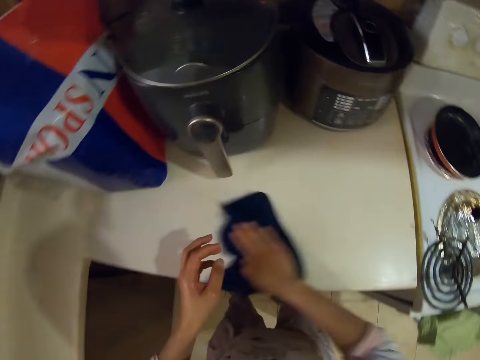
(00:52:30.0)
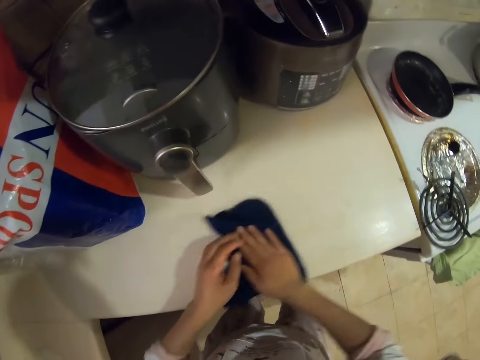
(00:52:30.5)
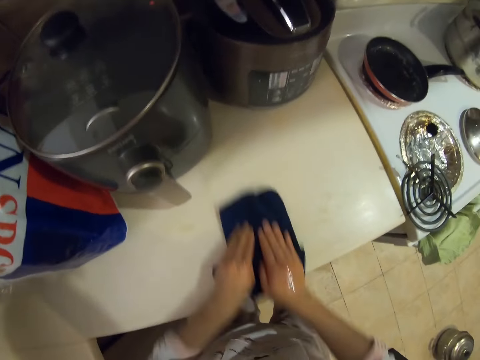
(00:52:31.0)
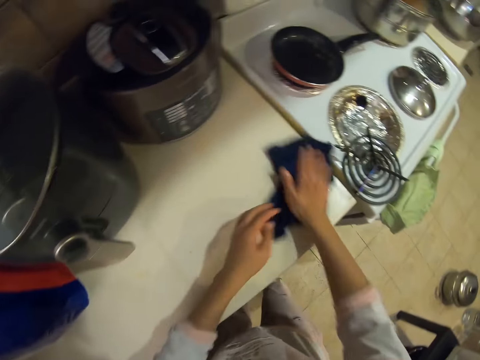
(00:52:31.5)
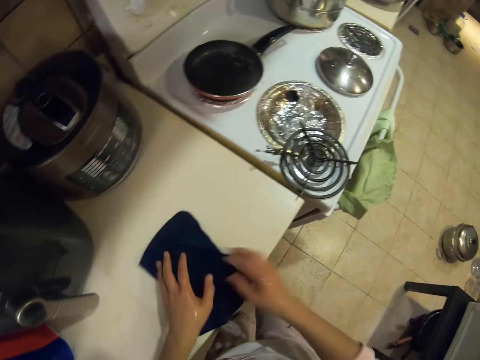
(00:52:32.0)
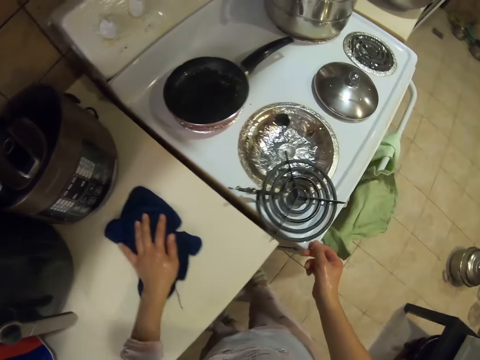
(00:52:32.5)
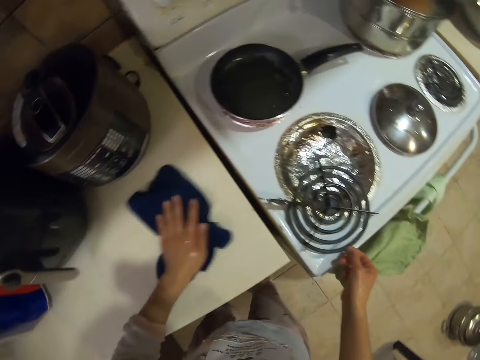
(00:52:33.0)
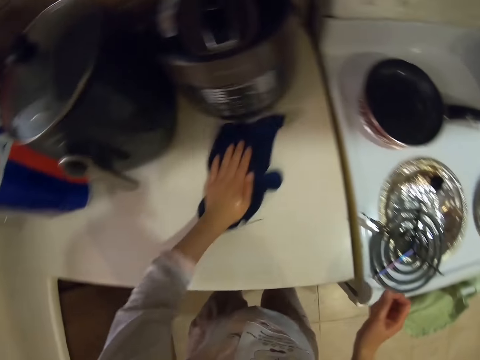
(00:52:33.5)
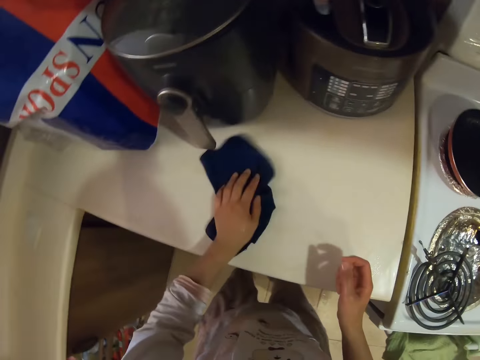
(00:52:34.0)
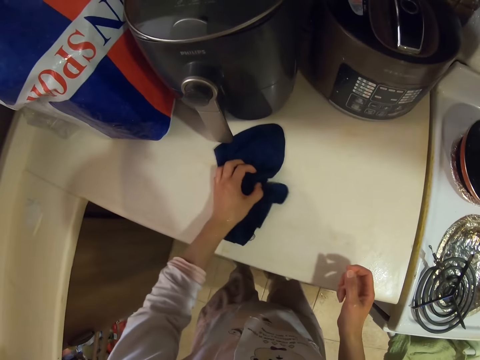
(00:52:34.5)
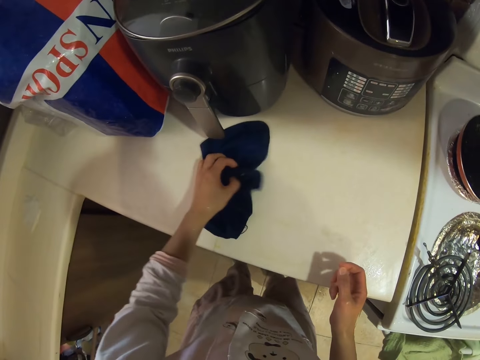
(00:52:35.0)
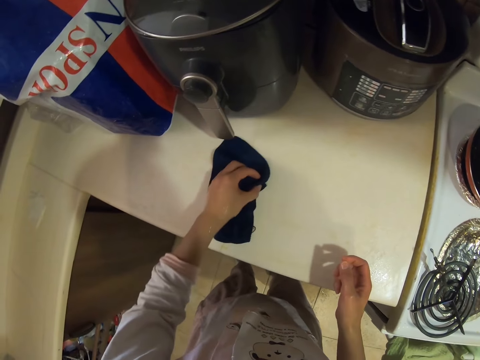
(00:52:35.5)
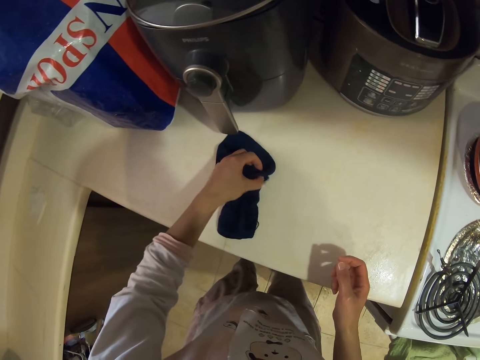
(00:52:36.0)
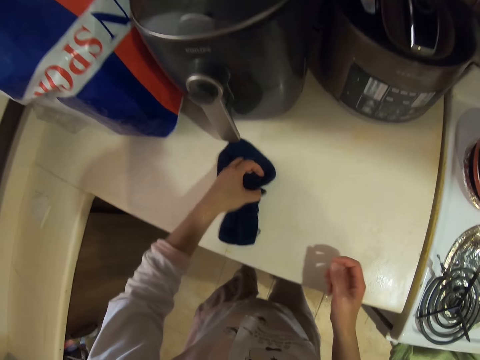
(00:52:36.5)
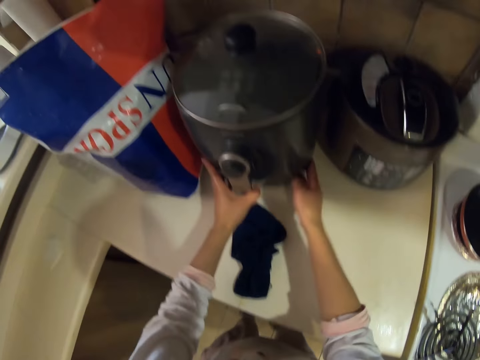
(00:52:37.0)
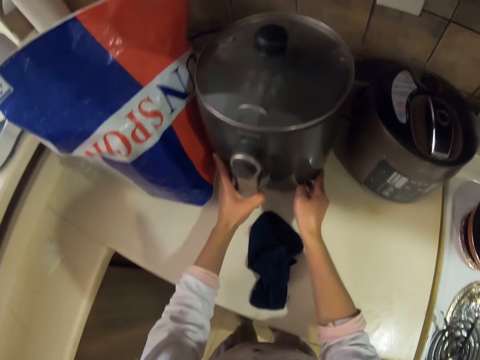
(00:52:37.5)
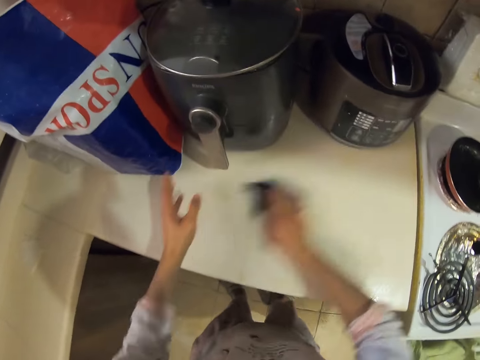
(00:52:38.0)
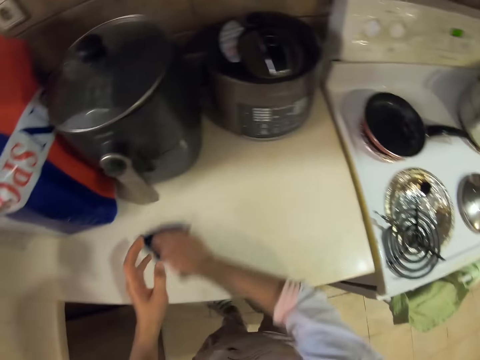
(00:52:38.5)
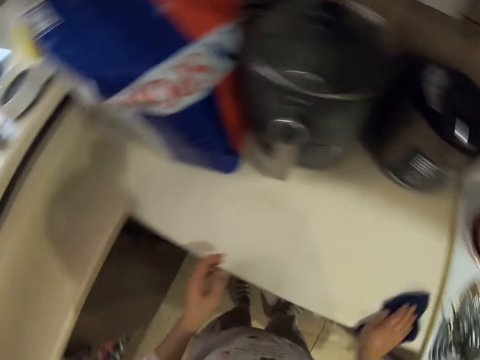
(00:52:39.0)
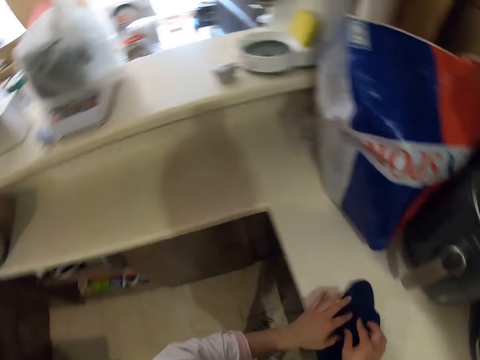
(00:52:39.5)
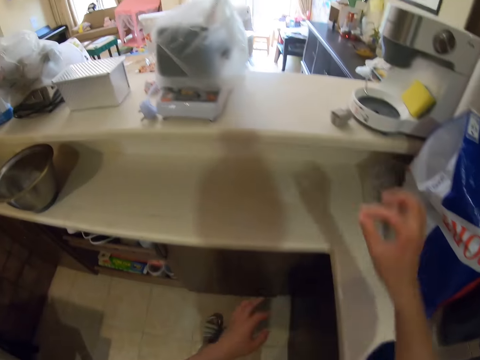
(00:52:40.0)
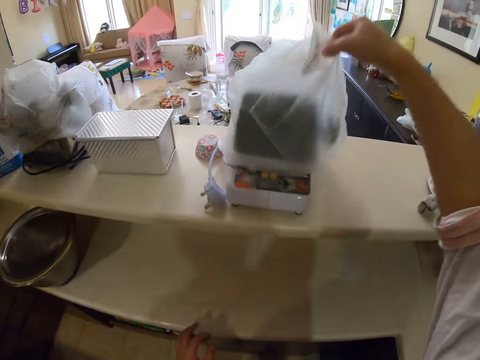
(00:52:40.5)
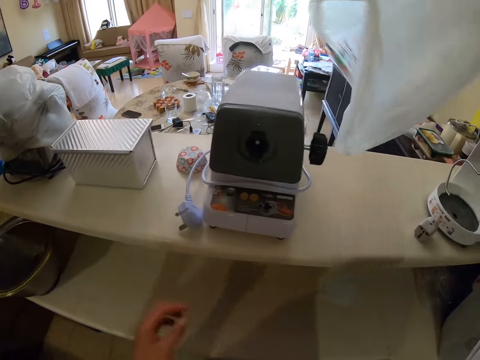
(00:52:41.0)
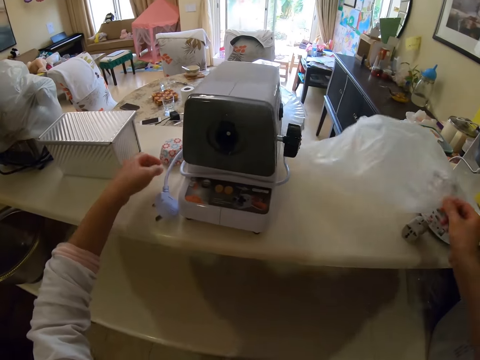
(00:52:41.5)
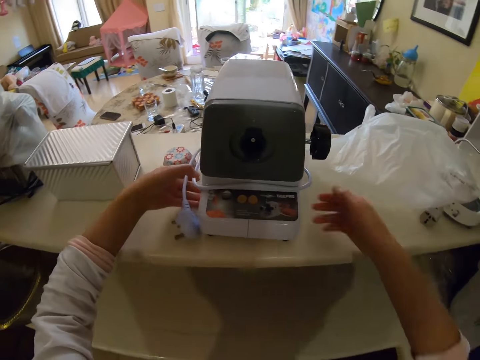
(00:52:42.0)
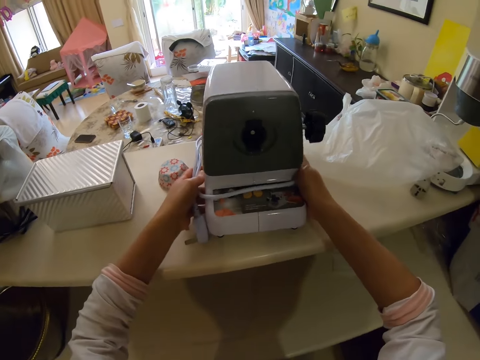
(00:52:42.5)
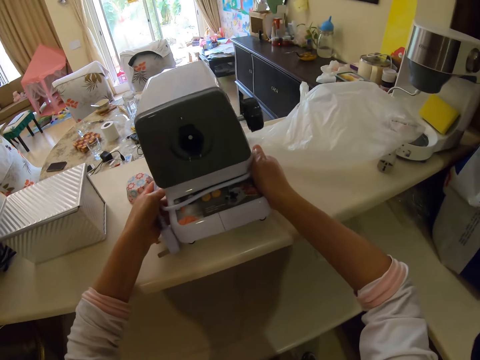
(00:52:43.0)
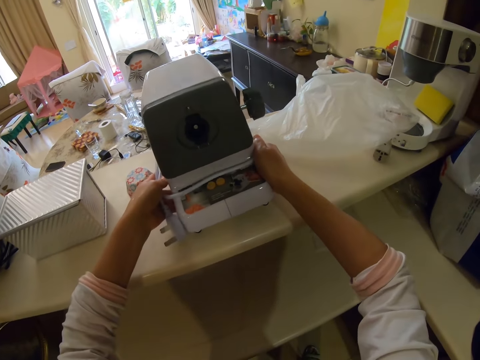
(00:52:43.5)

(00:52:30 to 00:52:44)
The camera wearer wipes the kitchen counter. They move the gas grill. They move the rice cooker. They wipe the kitchen counter. They unfold the polythene paper and take the nylon paper.

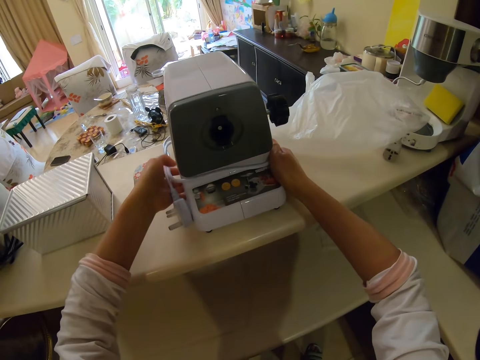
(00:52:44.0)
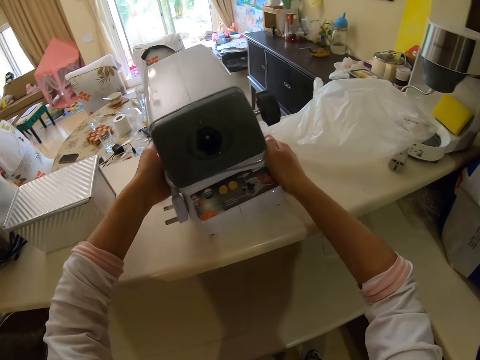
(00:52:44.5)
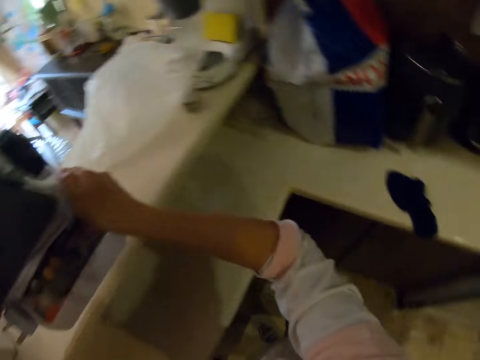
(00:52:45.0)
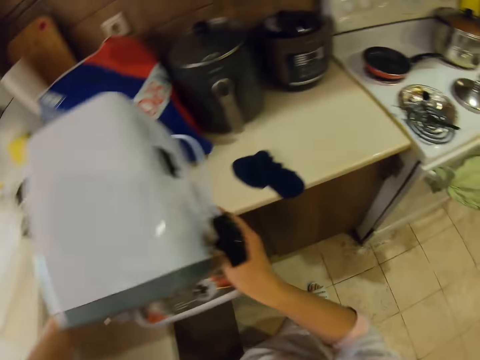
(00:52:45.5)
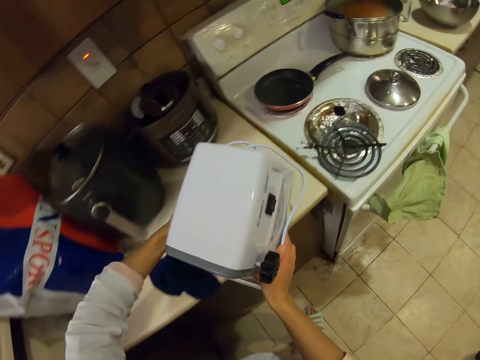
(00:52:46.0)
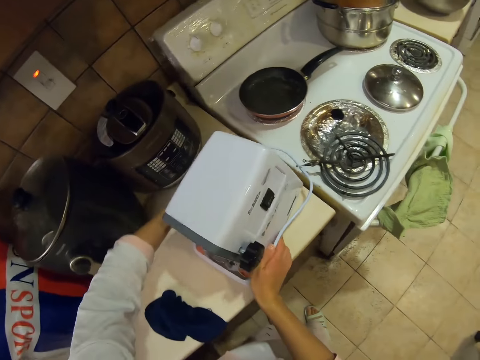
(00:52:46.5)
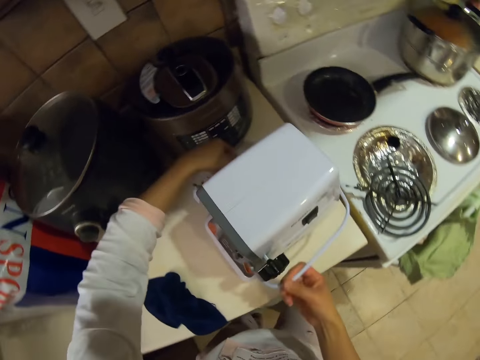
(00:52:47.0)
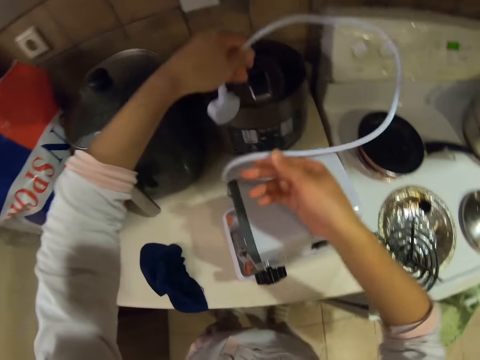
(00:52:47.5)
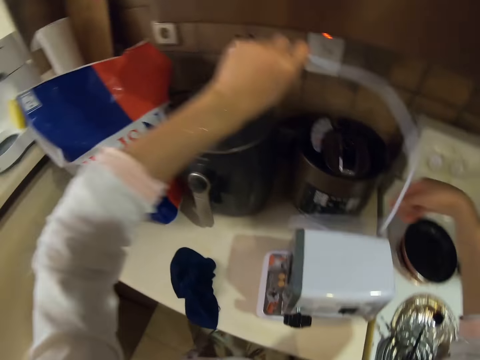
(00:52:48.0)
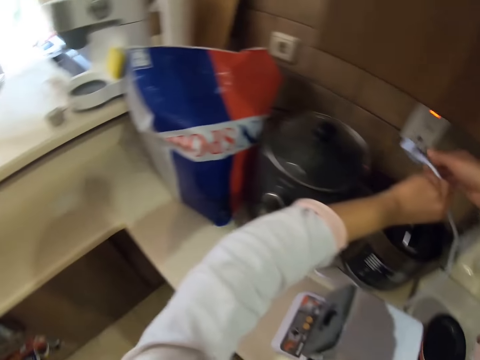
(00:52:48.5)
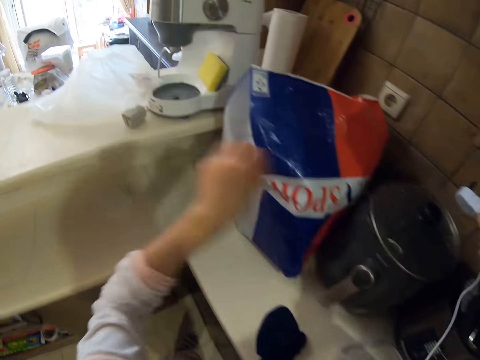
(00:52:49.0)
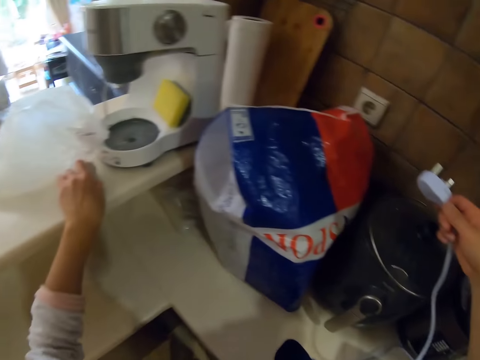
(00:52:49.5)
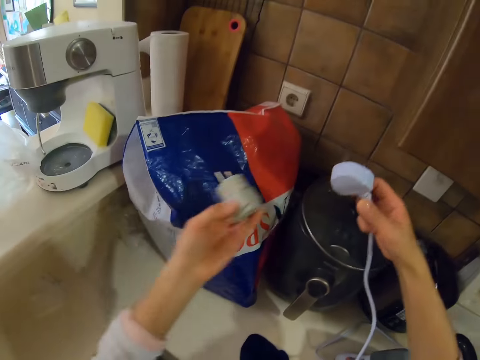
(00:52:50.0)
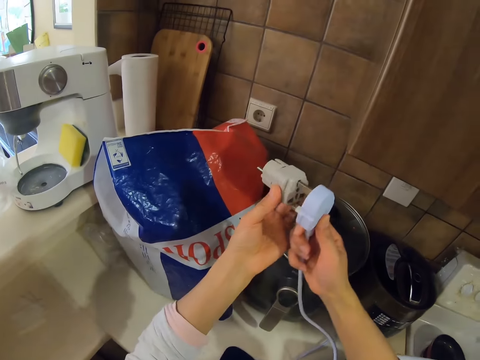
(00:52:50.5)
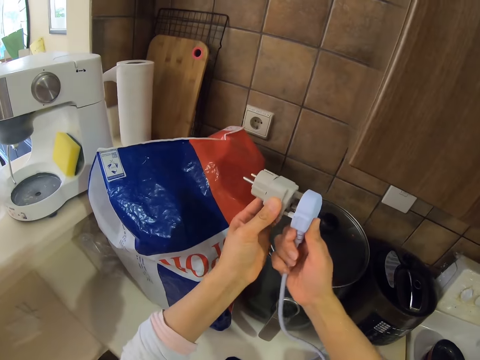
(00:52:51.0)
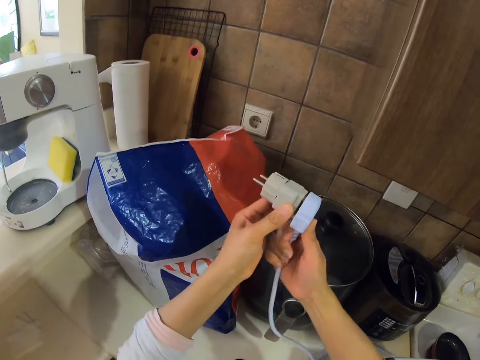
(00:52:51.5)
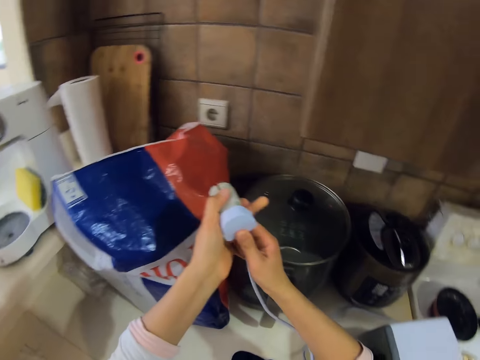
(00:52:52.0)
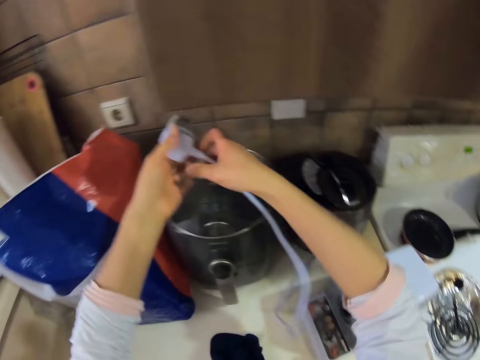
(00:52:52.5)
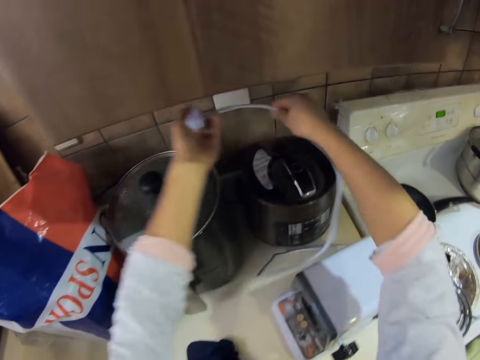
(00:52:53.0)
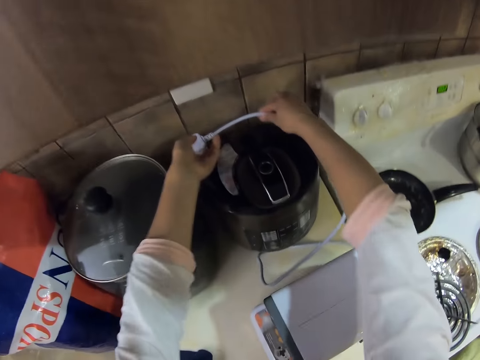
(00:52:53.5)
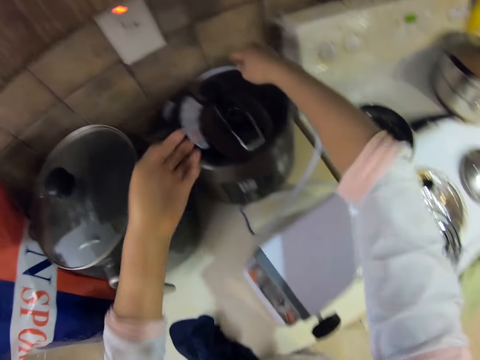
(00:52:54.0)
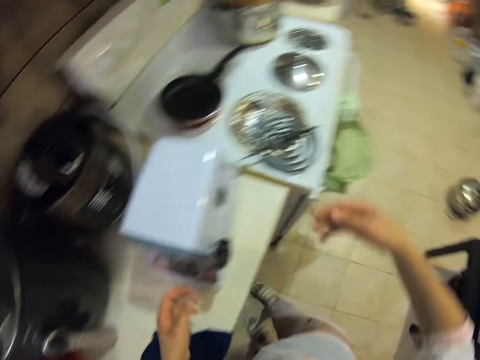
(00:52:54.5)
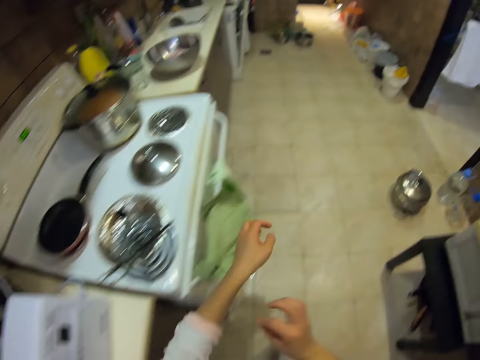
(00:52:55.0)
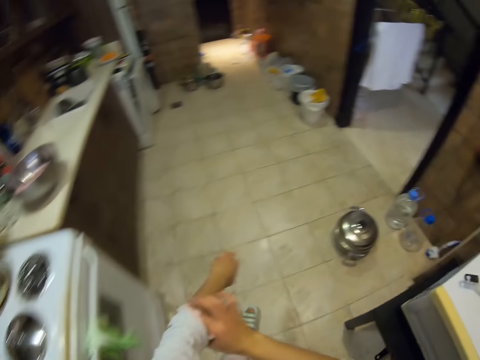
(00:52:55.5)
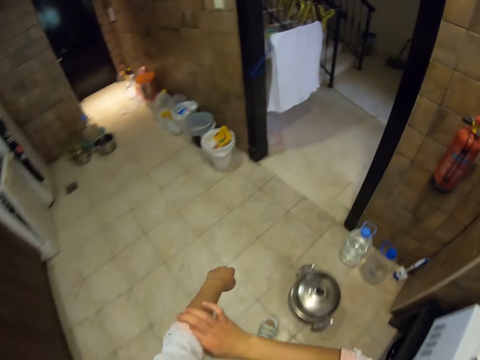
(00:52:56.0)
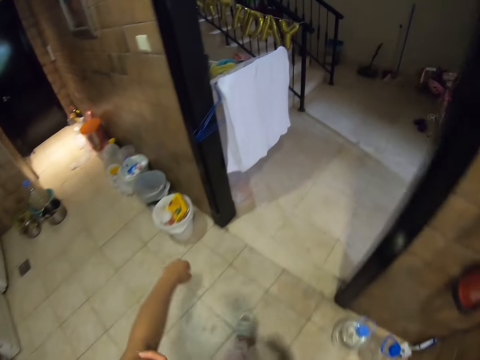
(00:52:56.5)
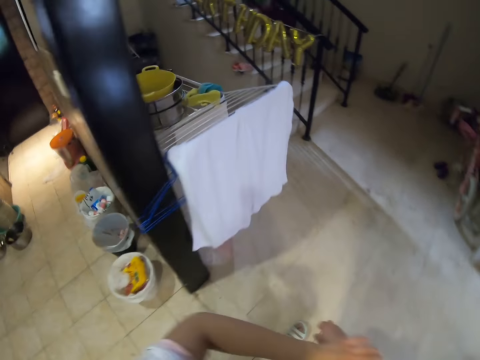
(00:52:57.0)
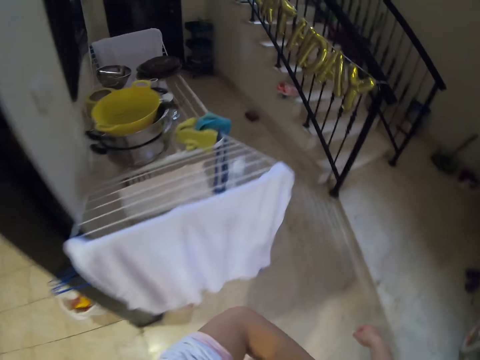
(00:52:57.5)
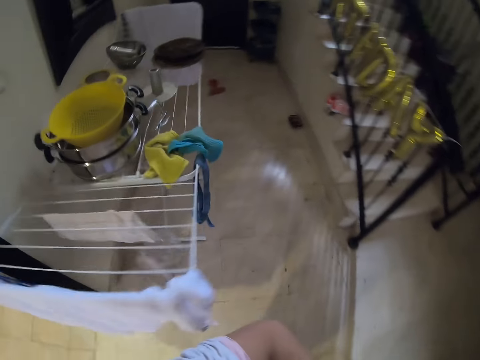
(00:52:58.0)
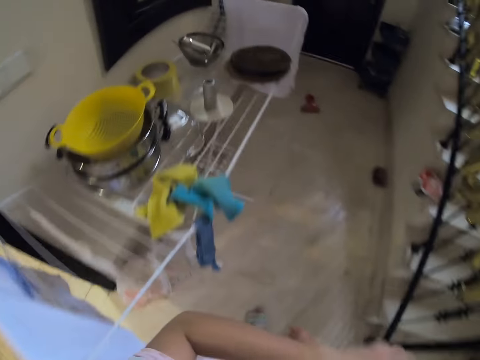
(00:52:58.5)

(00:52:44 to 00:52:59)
The camera wearer takes the meat grinder or mincer. They carry the mincer. They put the meat grinder on the cabinet. They fix the charger on the extension. They sing. They connect the mincer. They put the charger on the pressure cooker. They pull the cloth. They walk.
